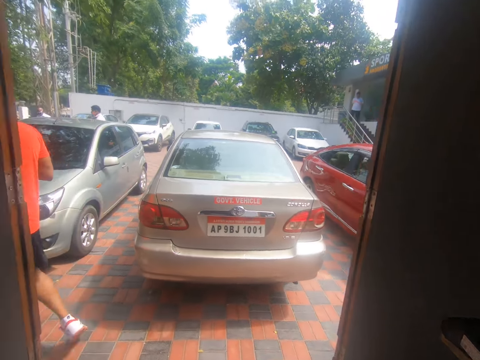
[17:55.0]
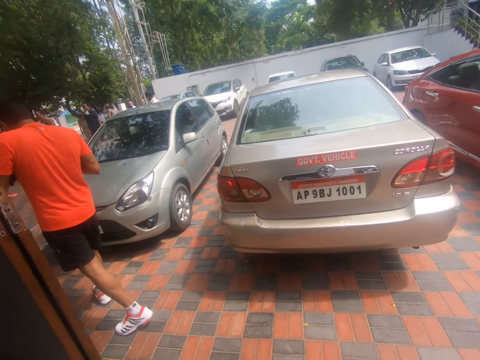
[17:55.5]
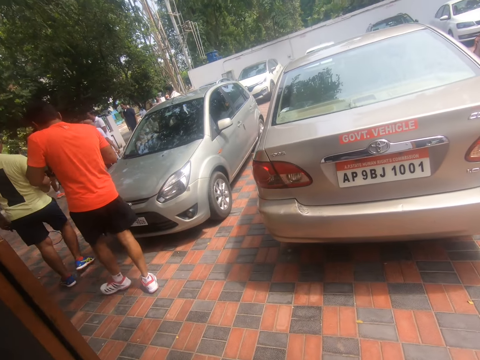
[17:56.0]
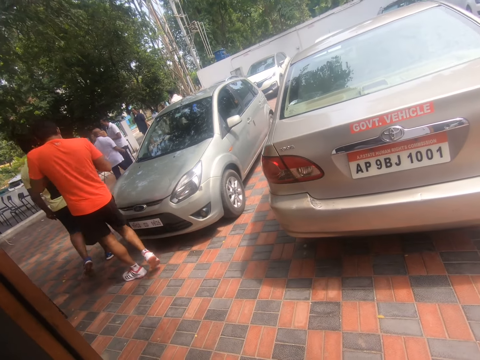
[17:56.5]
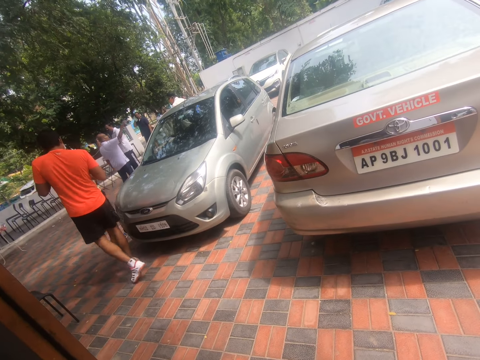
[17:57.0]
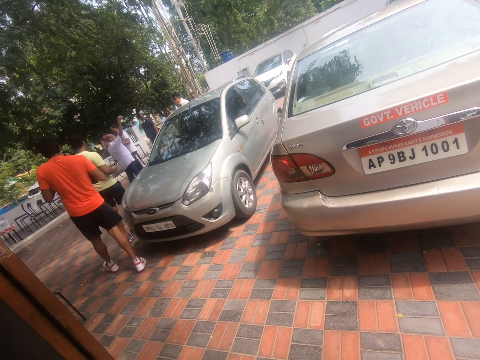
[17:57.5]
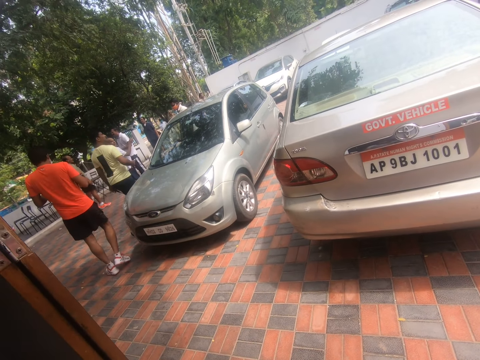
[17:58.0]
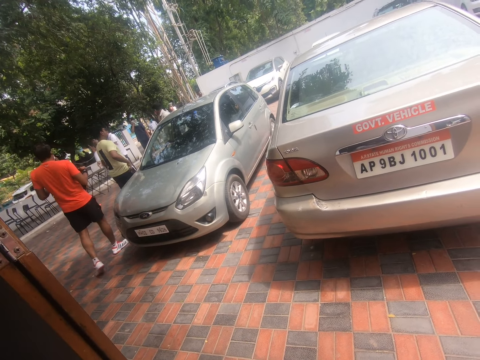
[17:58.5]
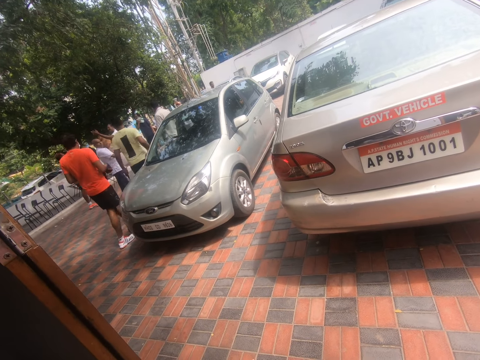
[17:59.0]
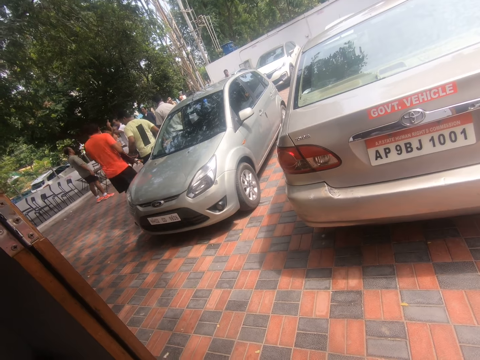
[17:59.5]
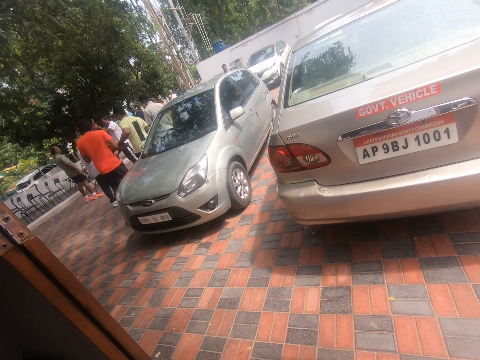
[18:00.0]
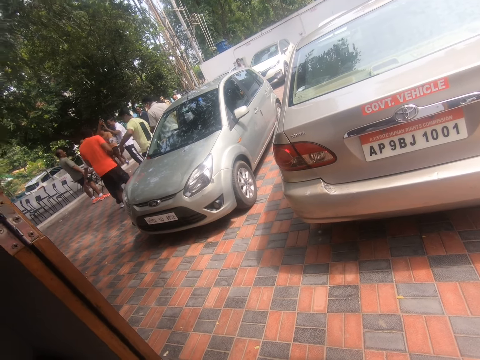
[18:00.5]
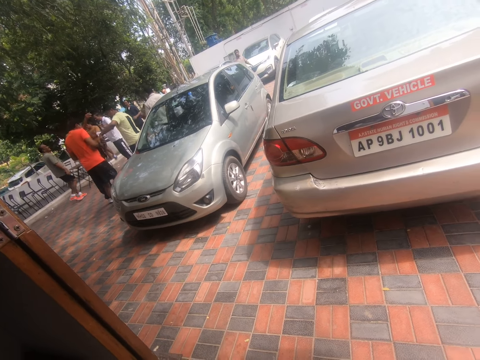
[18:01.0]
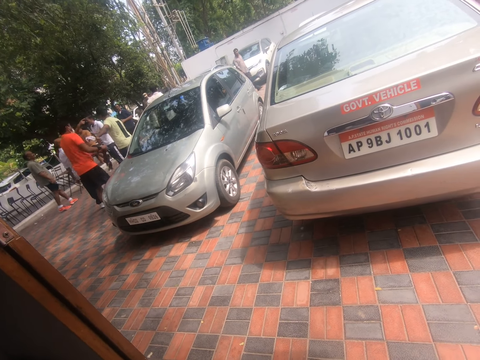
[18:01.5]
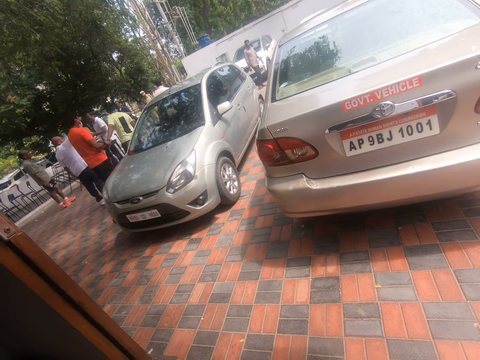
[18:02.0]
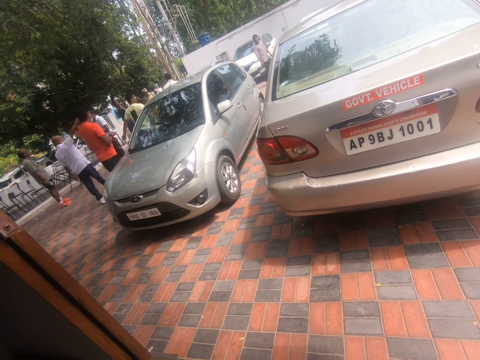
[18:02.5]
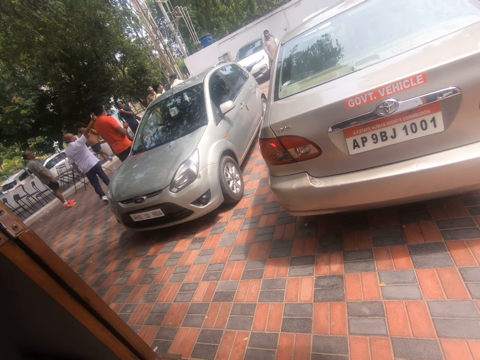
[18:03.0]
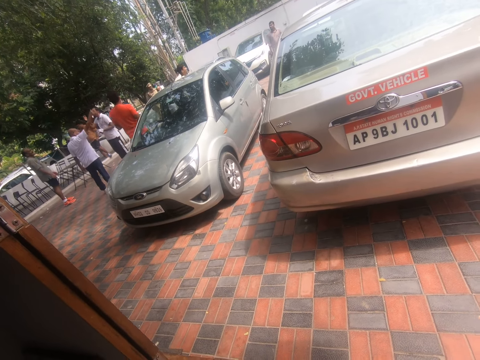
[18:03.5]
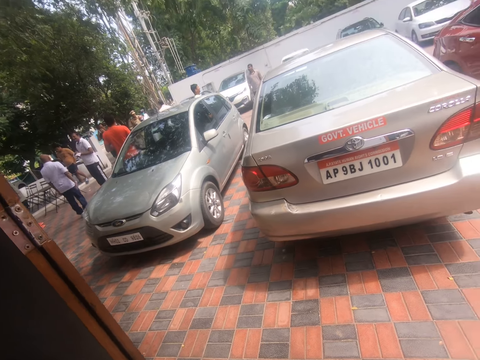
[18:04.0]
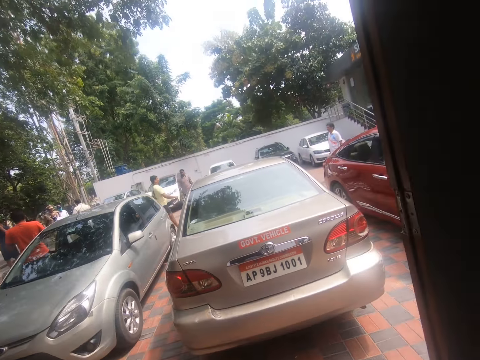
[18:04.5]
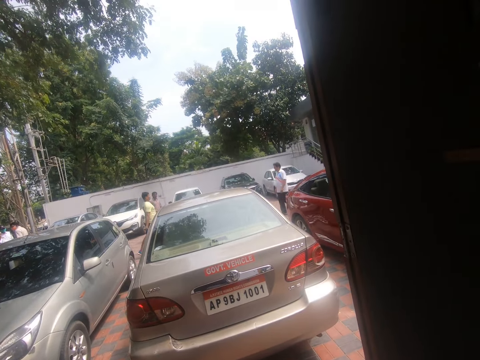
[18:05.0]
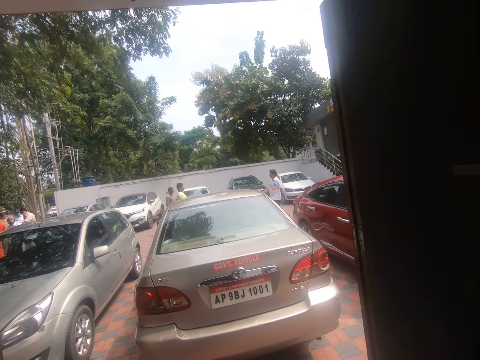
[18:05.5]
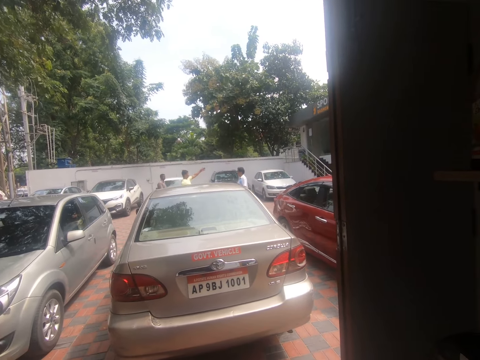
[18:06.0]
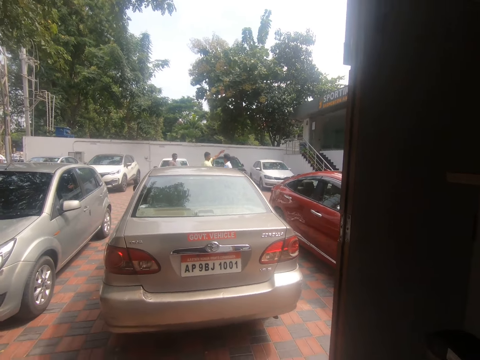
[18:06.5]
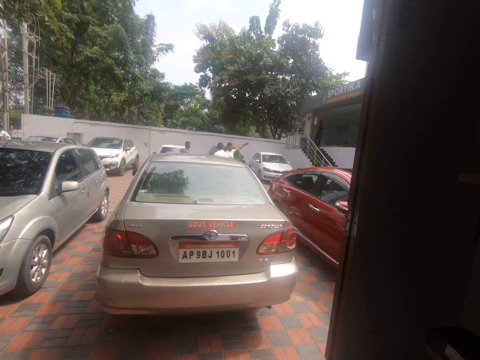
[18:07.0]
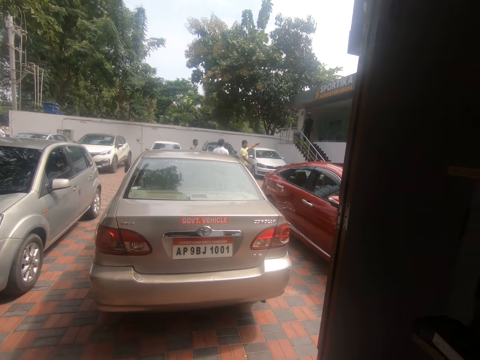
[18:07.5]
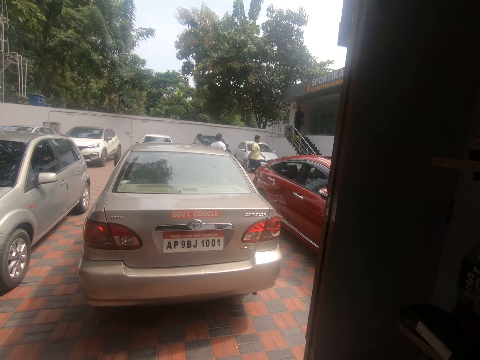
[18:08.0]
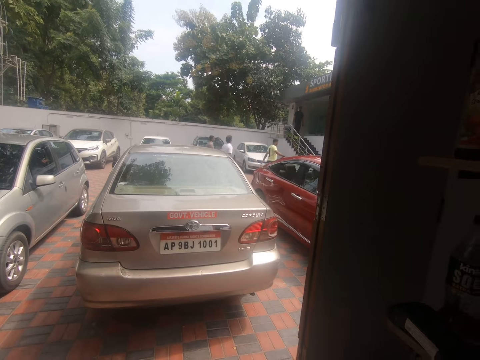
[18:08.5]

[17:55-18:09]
The camera wearer looks outside the shop through the window. They look at the people in the parking outside his shop.

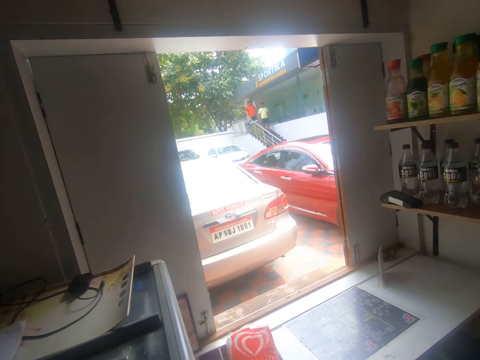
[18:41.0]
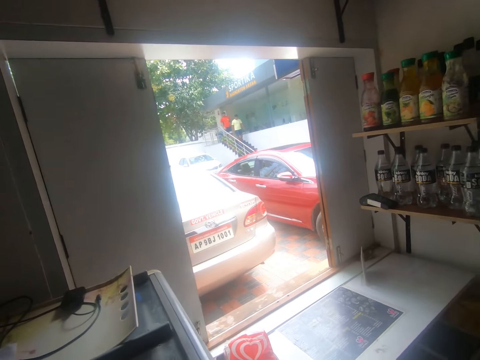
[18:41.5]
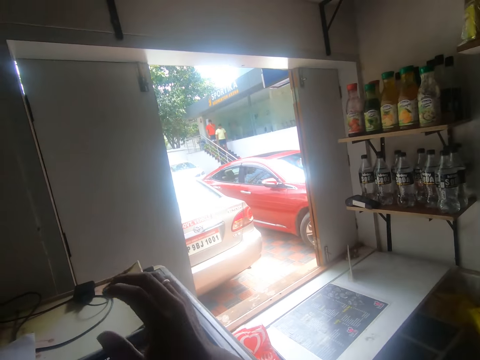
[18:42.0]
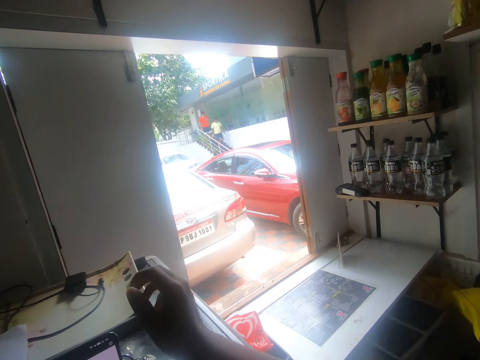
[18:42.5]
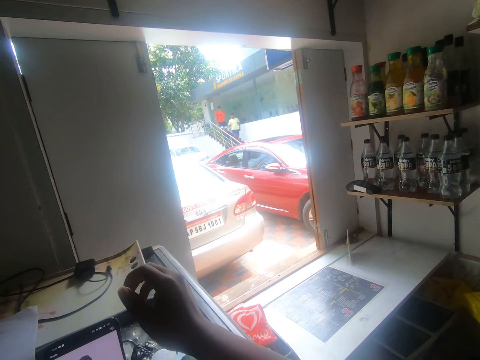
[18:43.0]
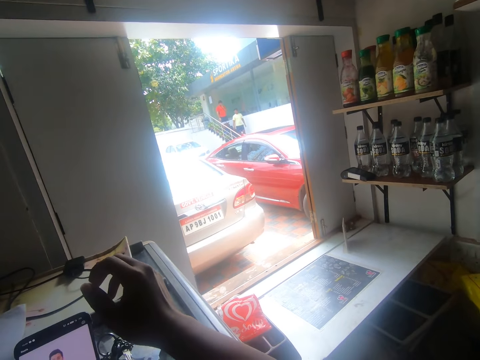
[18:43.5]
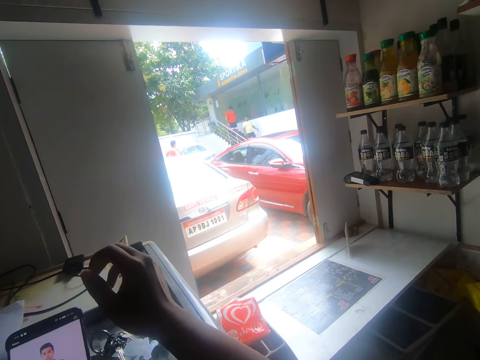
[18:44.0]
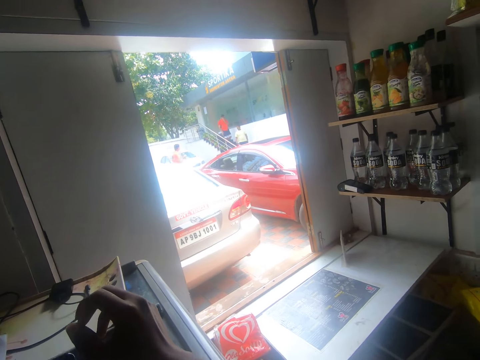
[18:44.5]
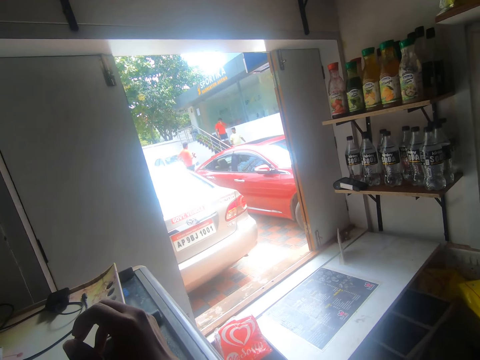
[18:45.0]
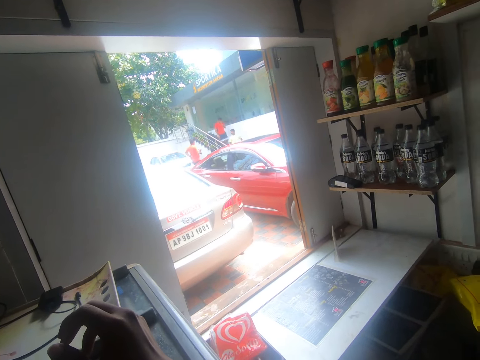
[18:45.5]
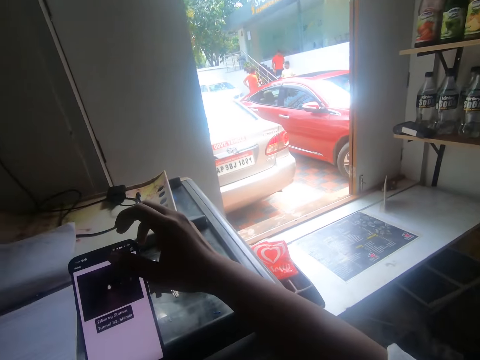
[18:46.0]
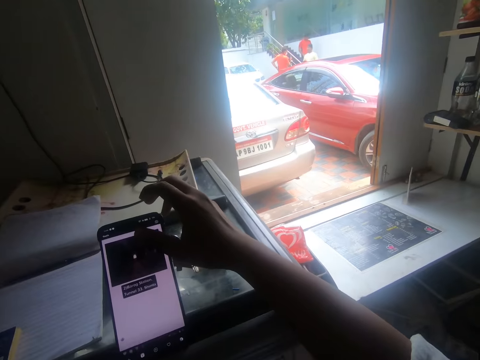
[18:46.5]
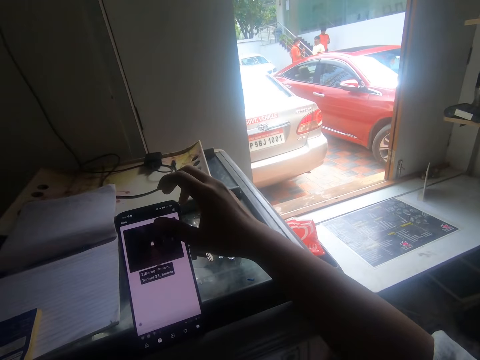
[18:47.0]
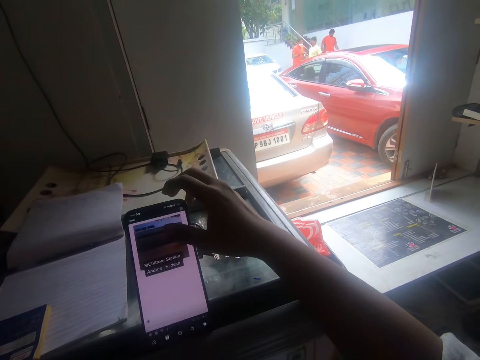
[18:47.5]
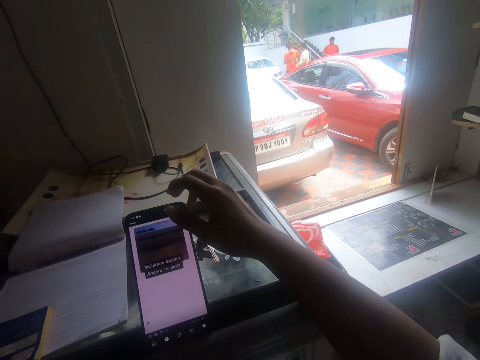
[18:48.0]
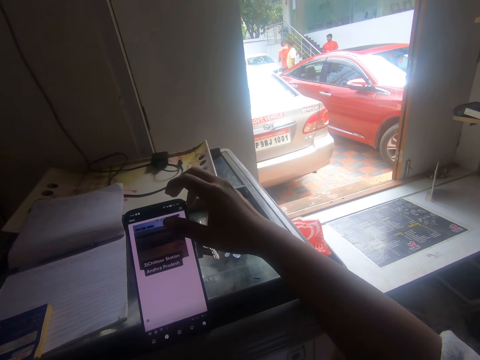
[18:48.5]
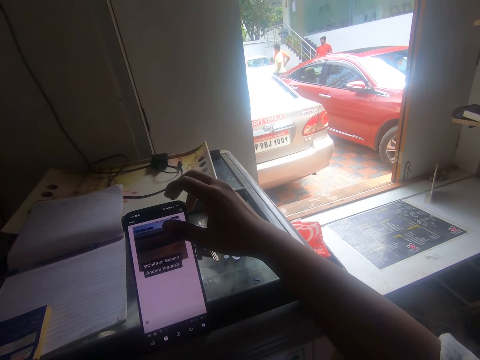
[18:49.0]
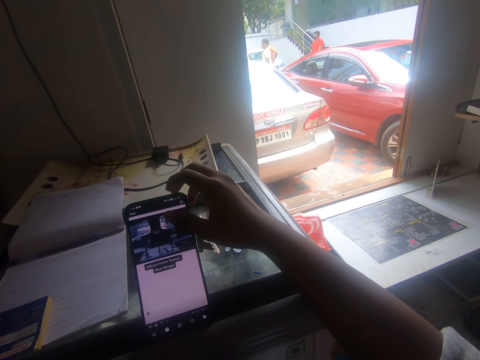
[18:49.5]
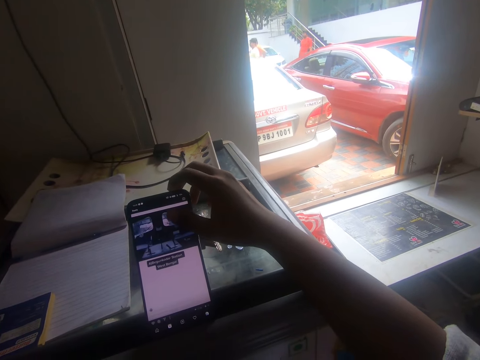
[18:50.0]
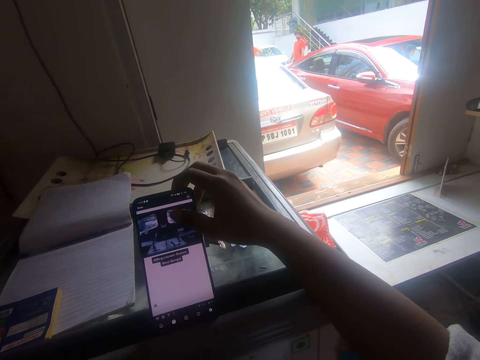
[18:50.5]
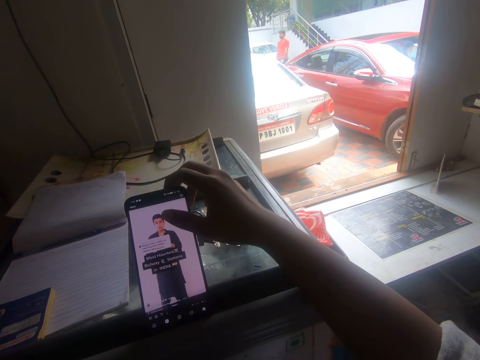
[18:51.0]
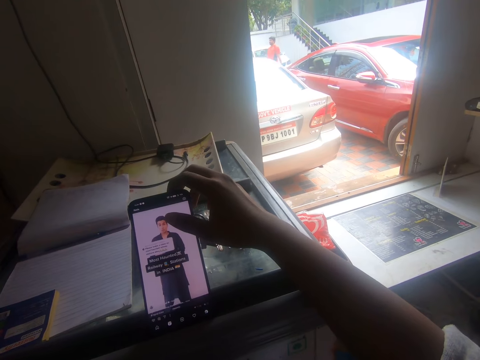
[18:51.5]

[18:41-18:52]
The camera wearer places his right hand on an ice cream freezer. He lifts his hand. He looks around. He operates a phone on the ice cream freezer with his right hand.

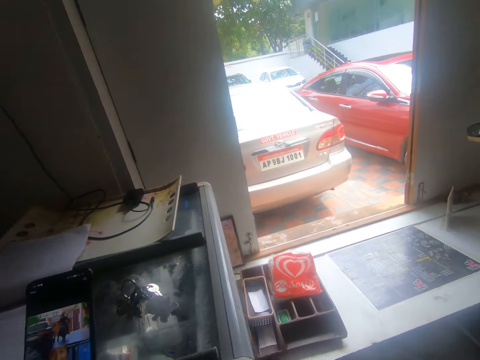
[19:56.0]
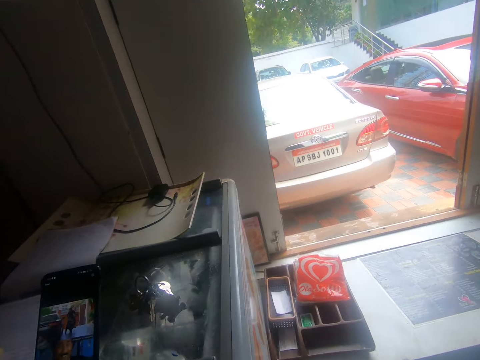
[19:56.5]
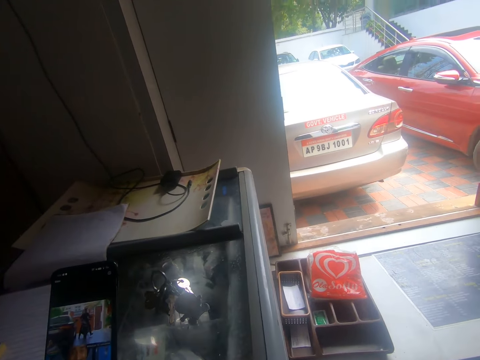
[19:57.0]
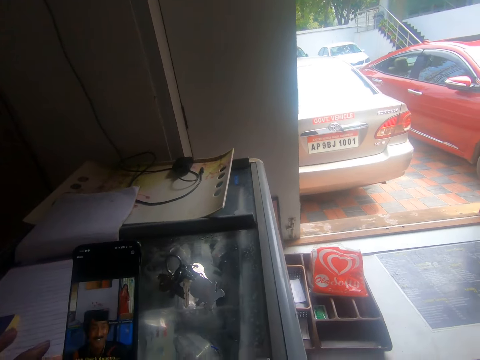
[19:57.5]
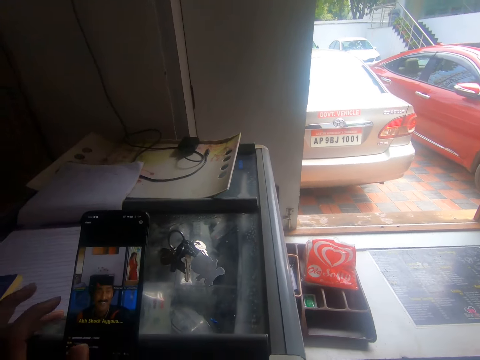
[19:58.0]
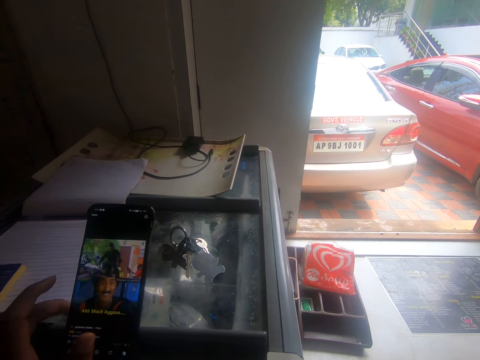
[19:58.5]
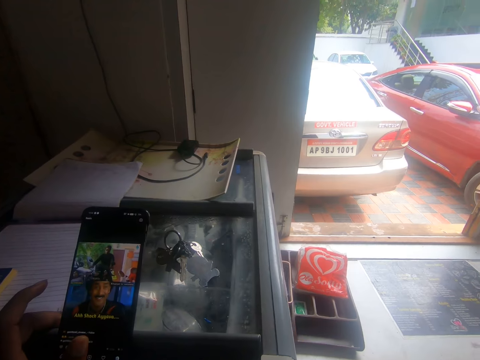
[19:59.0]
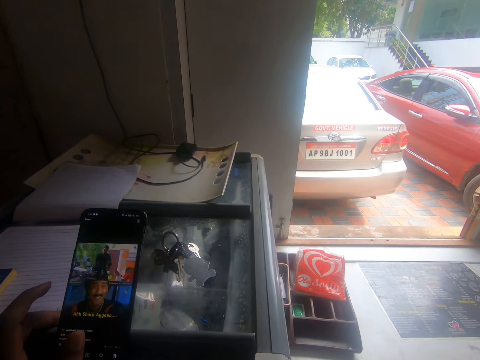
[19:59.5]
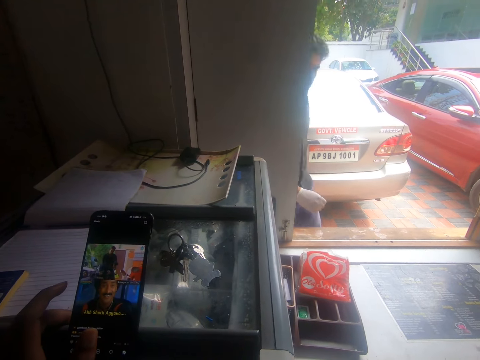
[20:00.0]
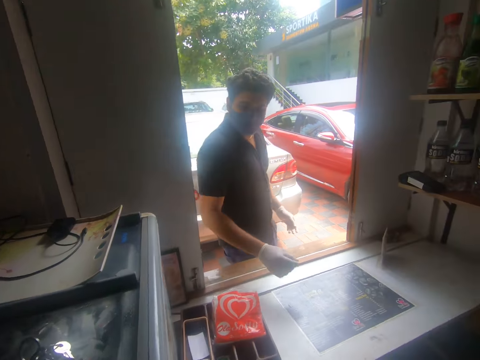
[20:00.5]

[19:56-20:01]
The camera wearer operates the phone on the ice cream freezer with his left hand. He interacts with a man.
